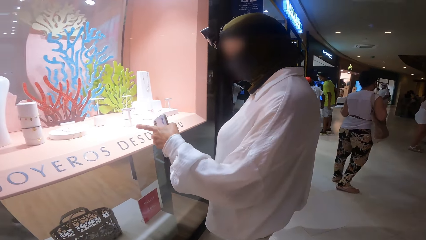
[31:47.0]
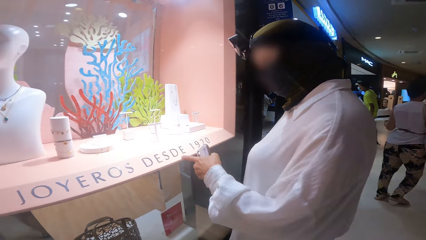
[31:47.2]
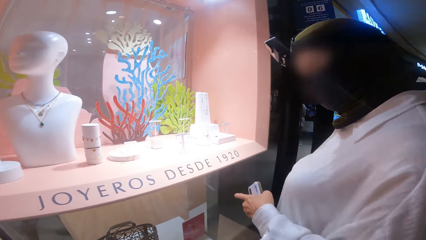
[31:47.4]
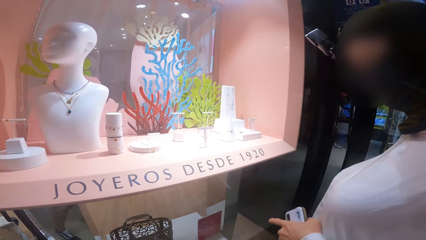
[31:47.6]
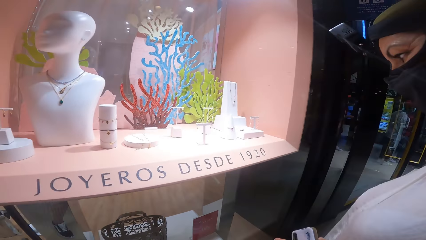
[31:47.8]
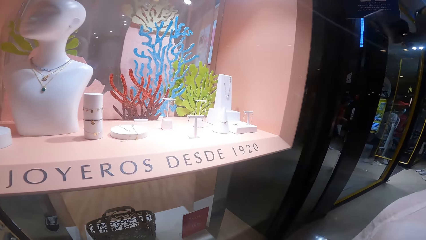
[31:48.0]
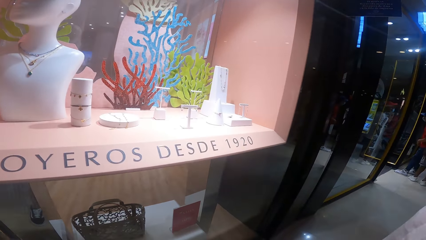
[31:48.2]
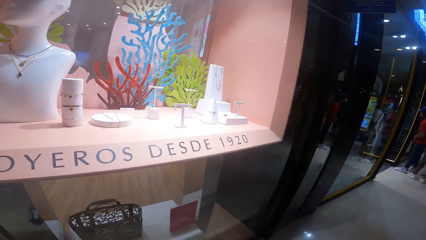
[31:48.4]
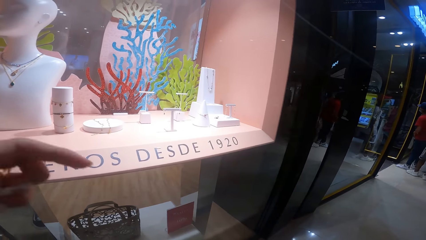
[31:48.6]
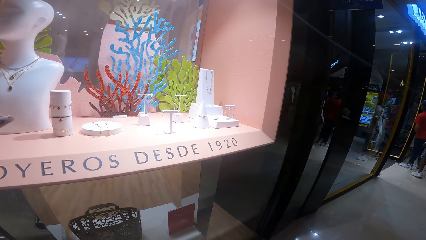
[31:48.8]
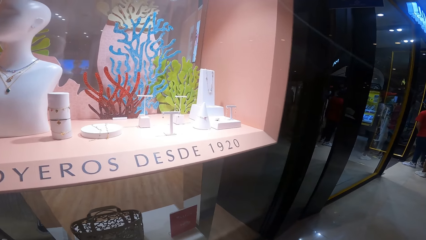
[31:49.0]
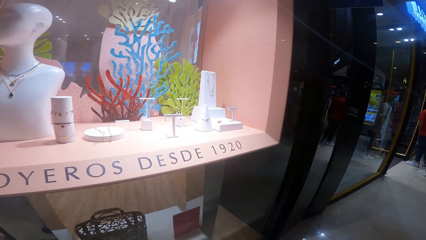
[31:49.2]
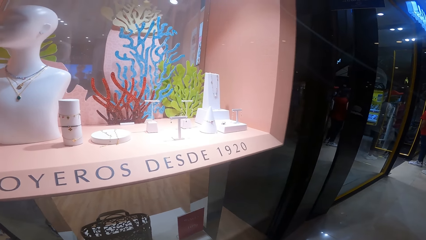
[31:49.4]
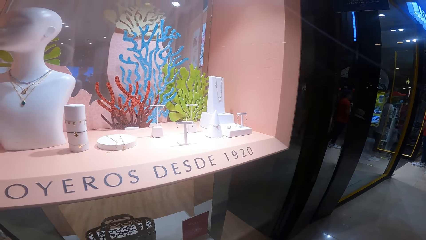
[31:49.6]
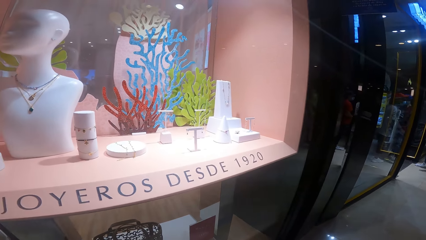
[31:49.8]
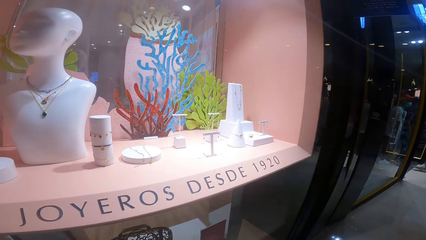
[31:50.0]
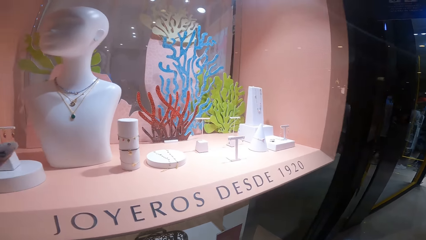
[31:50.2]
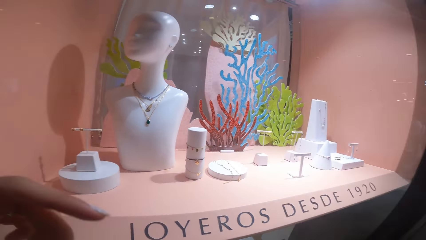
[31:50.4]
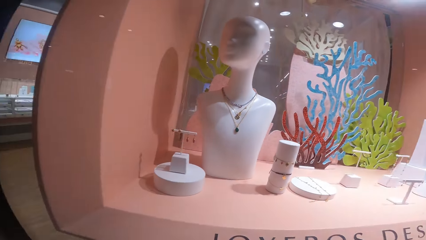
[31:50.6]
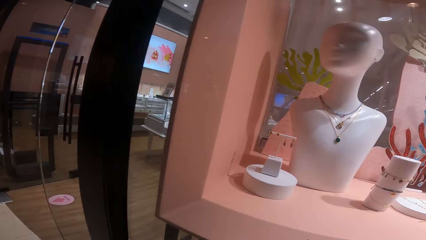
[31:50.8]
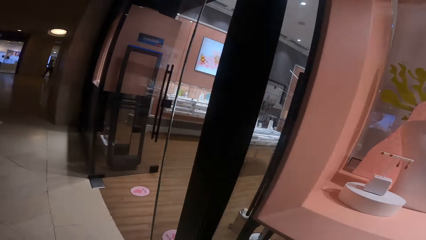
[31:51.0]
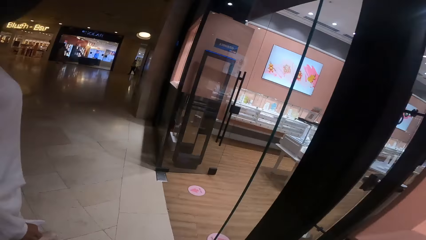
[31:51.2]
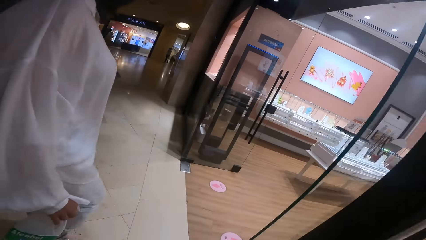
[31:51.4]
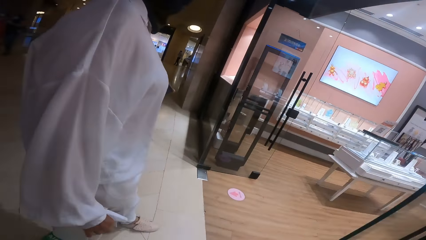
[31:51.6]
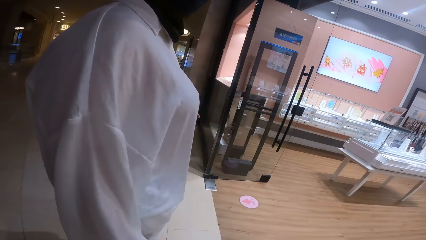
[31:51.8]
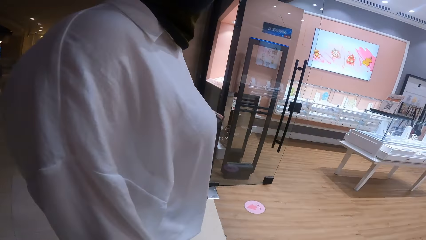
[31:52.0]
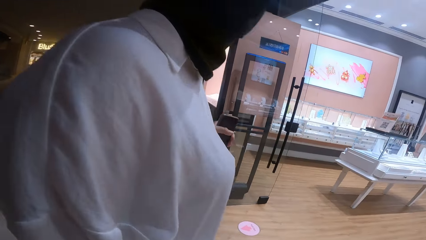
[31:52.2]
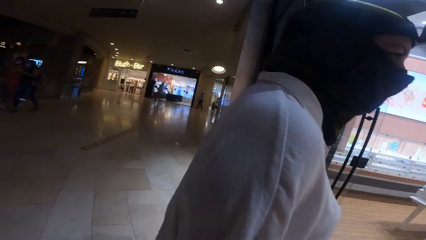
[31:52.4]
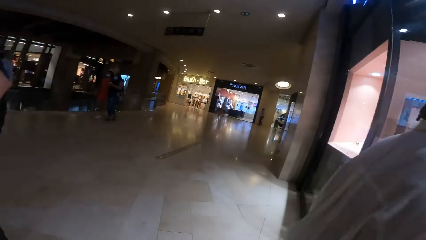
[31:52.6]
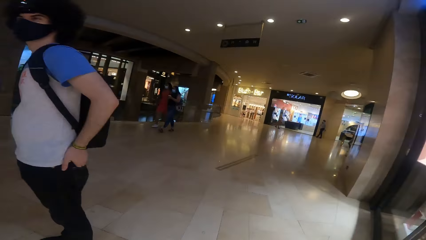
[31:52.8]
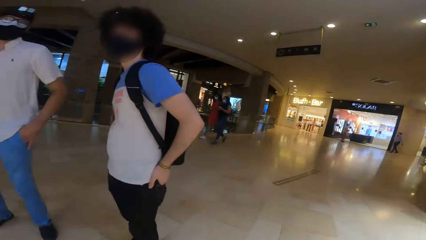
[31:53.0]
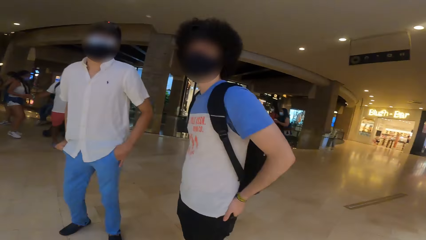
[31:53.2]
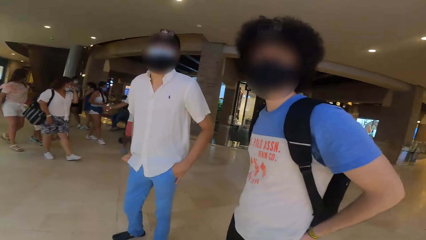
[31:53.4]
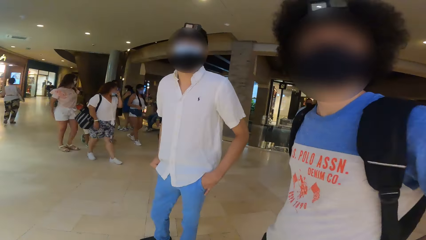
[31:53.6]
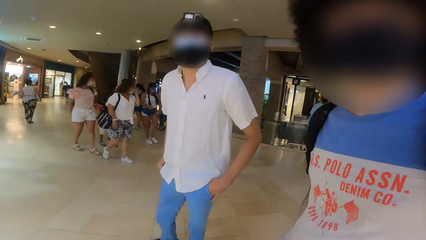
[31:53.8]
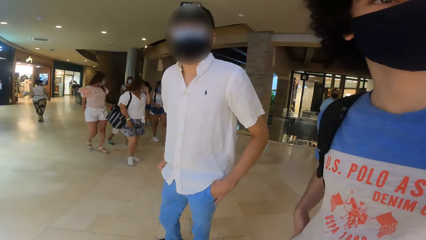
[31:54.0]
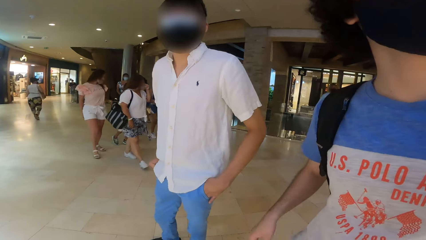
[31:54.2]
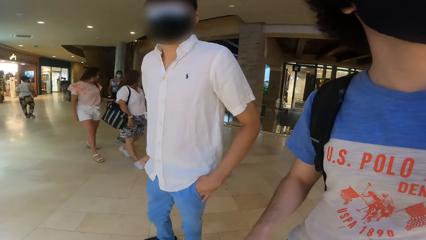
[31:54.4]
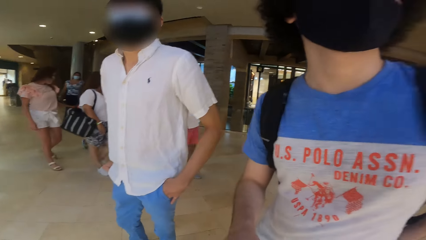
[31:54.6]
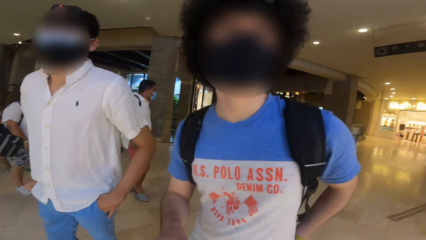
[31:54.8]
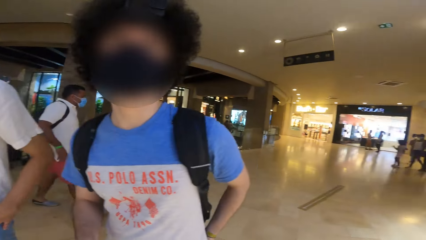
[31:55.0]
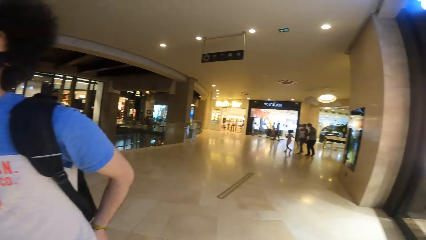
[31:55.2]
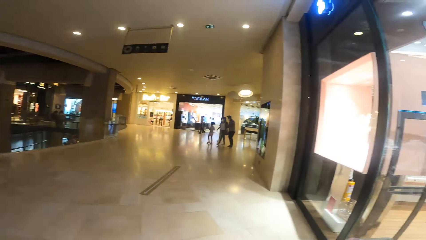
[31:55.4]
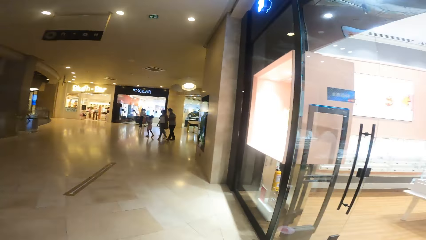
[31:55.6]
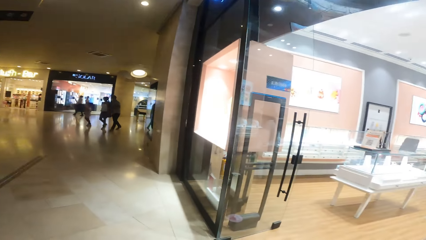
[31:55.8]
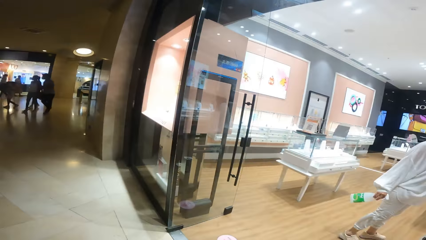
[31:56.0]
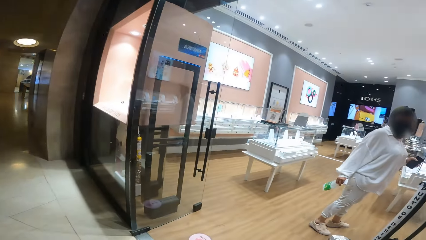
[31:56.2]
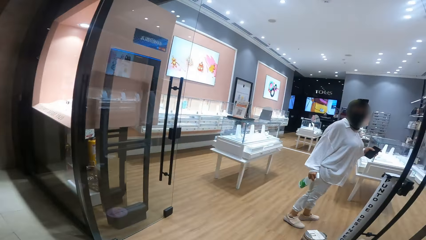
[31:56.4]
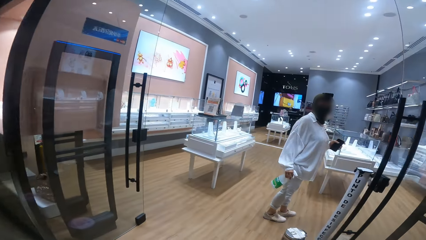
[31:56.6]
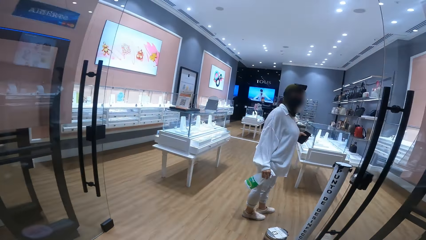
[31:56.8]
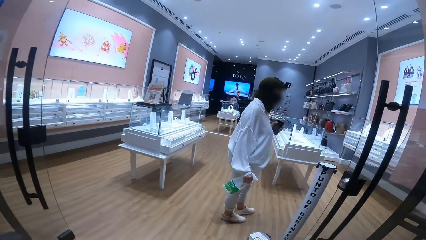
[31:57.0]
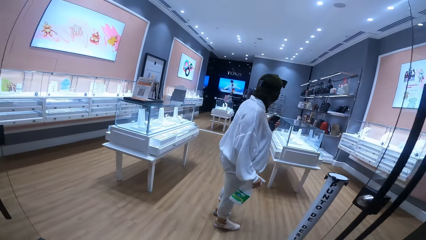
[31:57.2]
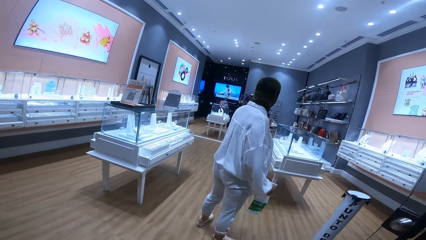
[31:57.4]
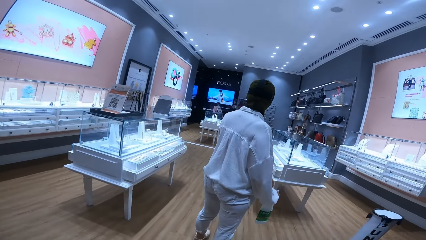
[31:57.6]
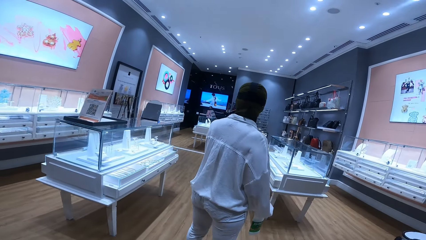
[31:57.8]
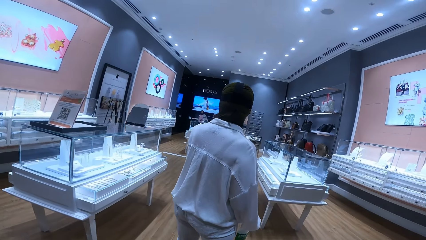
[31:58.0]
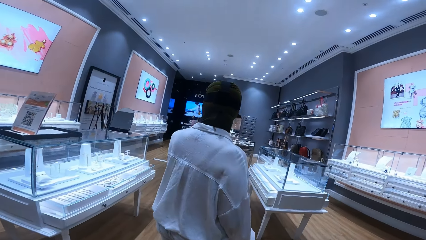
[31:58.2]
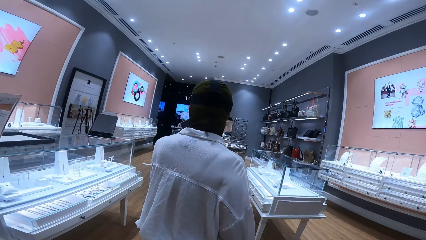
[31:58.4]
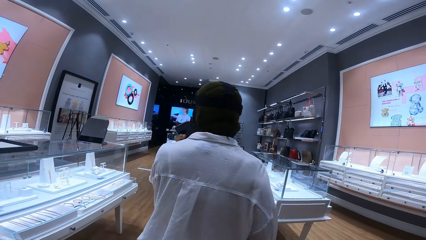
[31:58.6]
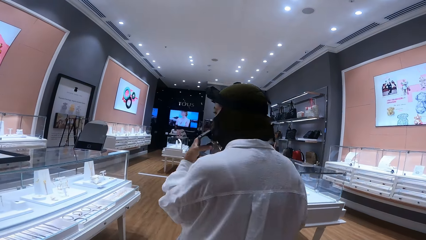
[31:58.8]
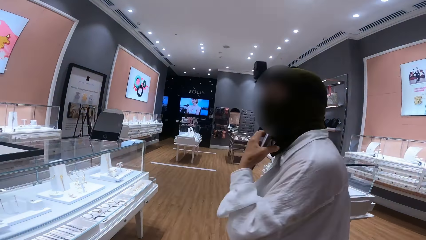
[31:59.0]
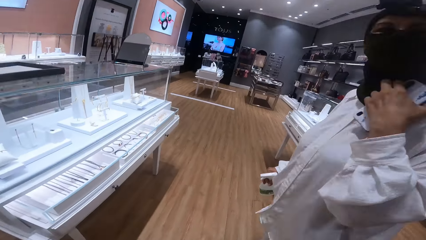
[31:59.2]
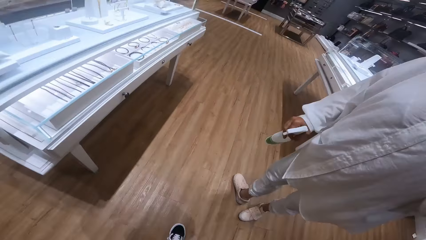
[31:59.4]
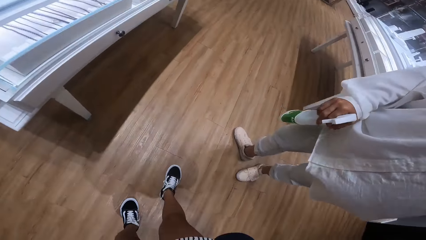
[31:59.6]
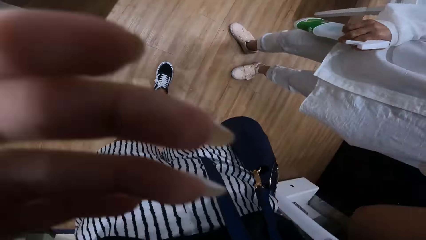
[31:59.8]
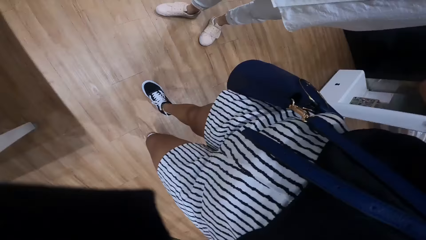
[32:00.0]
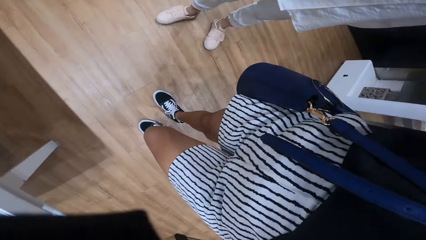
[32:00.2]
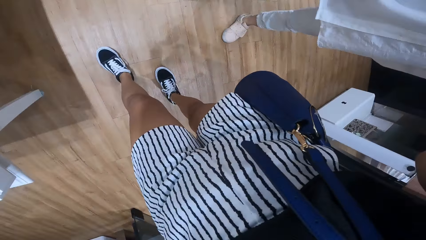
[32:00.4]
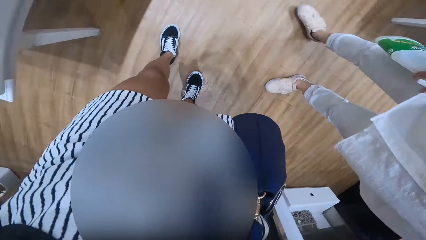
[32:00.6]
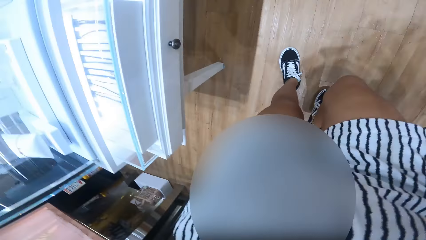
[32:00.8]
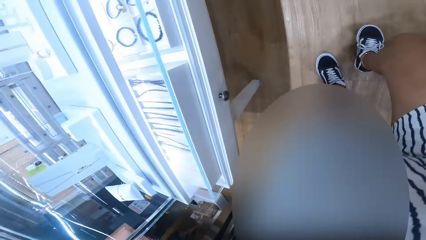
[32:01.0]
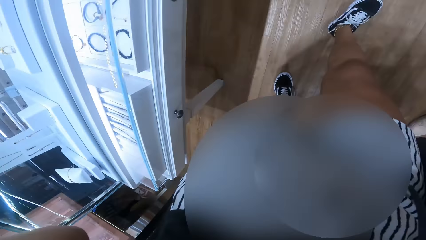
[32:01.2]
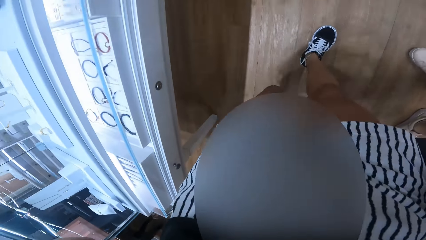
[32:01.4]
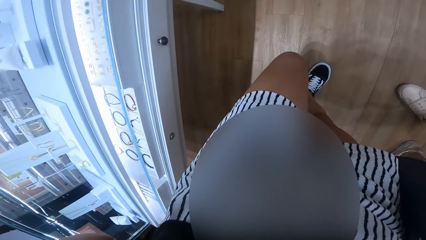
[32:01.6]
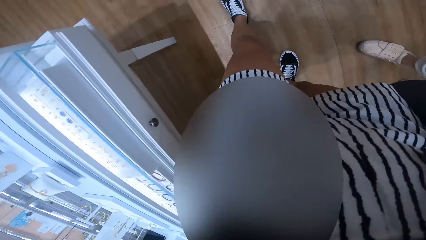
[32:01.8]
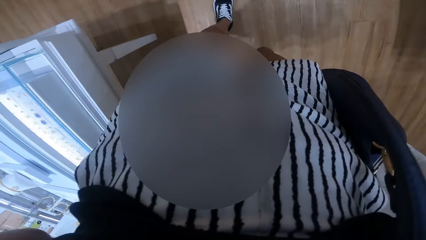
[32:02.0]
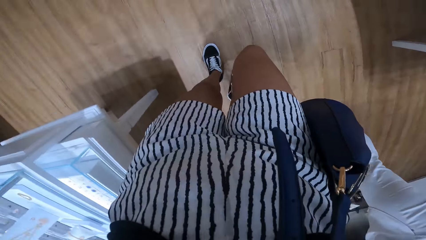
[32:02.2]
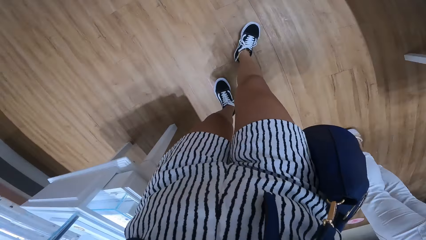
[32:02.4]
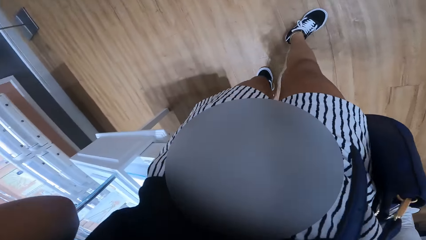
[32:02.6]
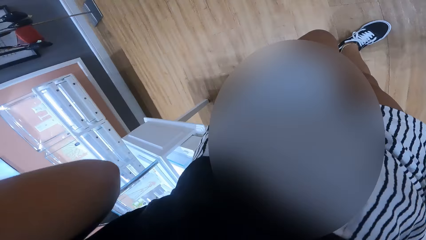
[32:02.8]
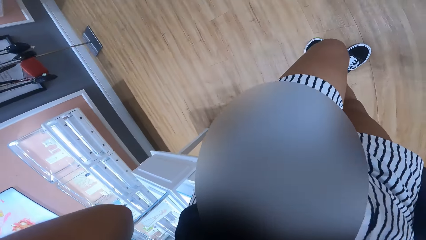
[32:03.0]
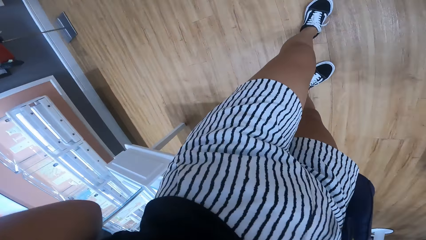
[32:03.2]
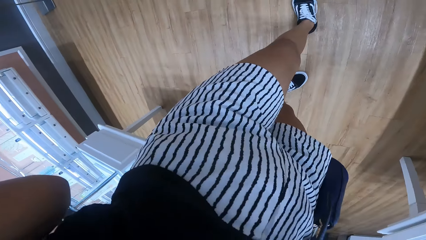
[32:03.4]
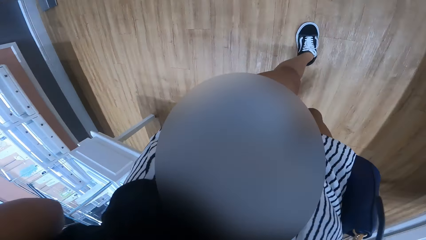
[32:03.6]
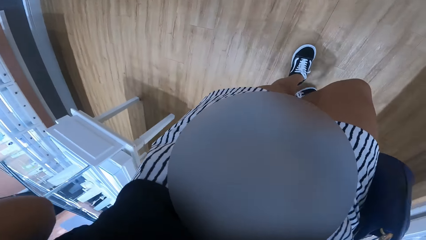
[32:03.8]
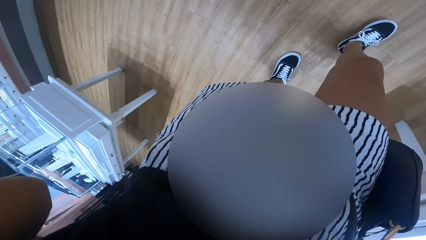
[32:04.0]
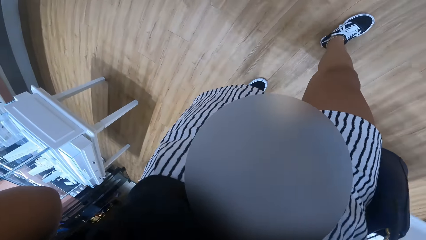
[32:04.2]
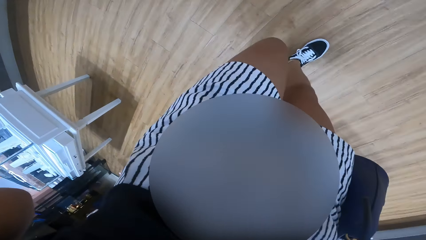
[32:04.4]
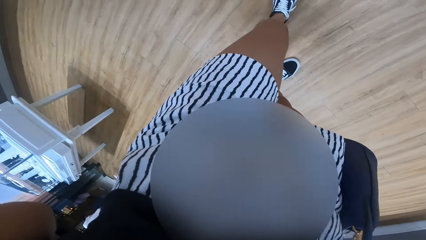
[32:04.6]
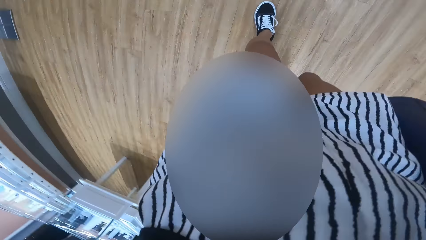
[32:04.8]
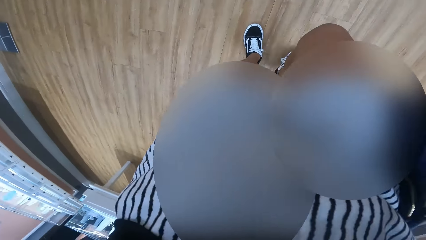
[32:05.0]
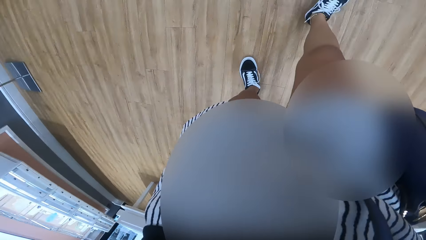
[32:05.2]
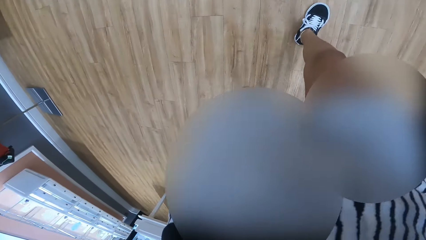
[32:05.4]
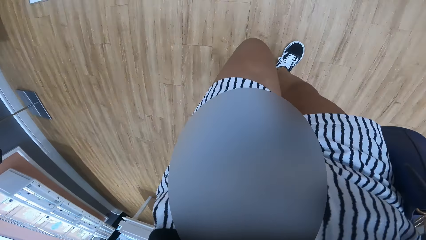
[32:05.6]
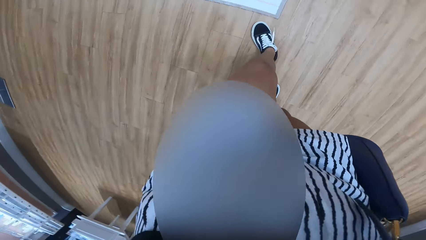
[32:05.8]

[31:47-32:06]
The camera wearer walks in the area. The woman walks into a store. The camera wearer walks into the store. The woman adjusts a mask on her face with her left hand.
